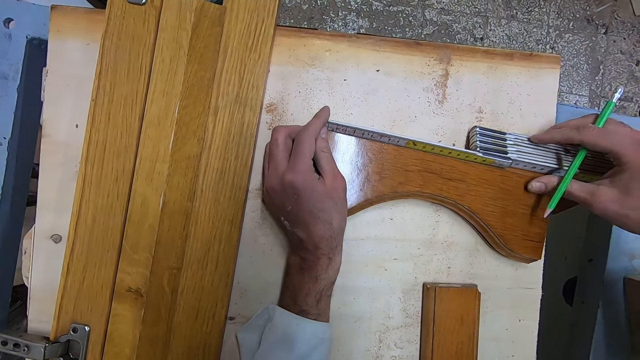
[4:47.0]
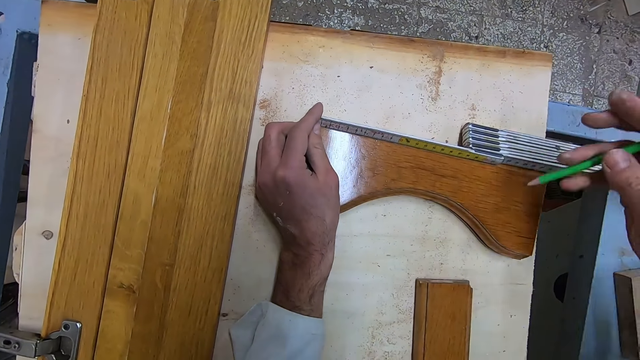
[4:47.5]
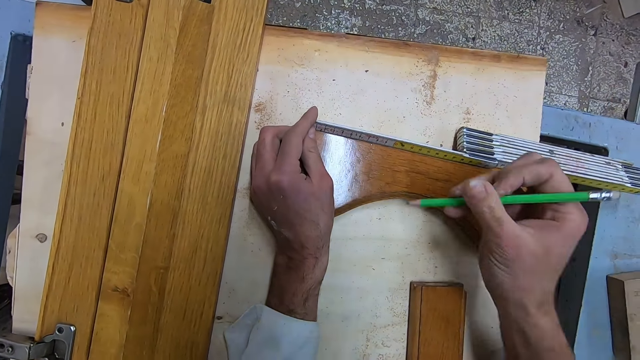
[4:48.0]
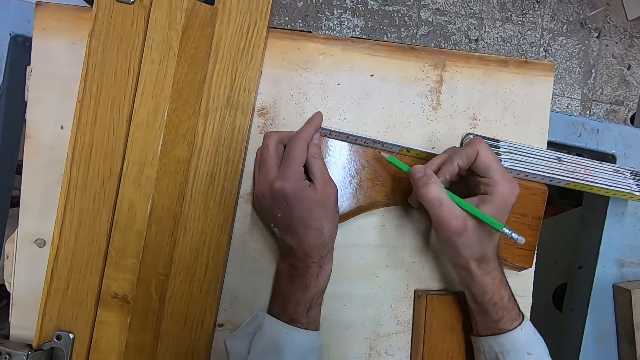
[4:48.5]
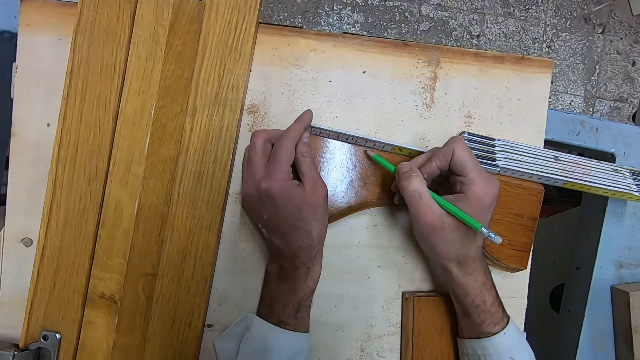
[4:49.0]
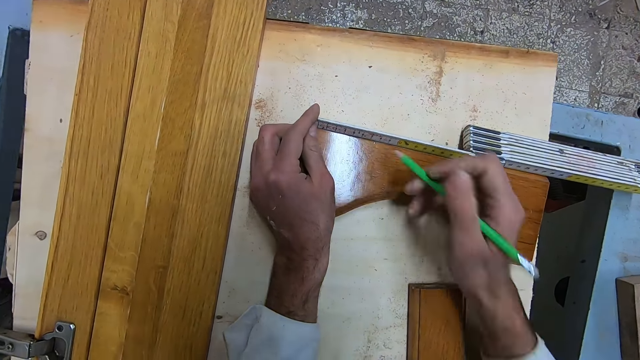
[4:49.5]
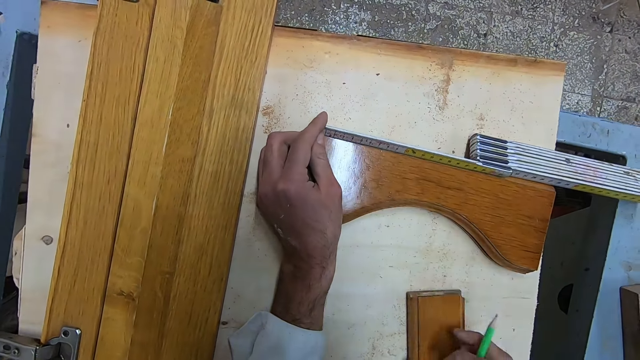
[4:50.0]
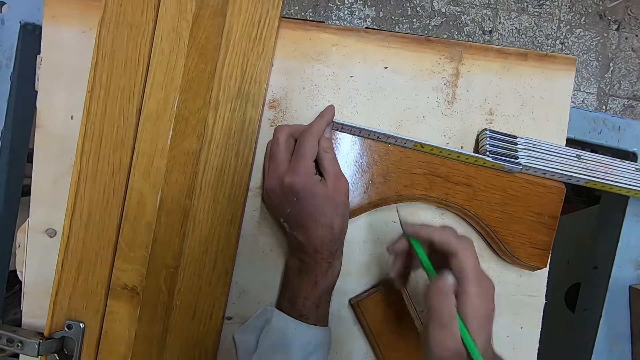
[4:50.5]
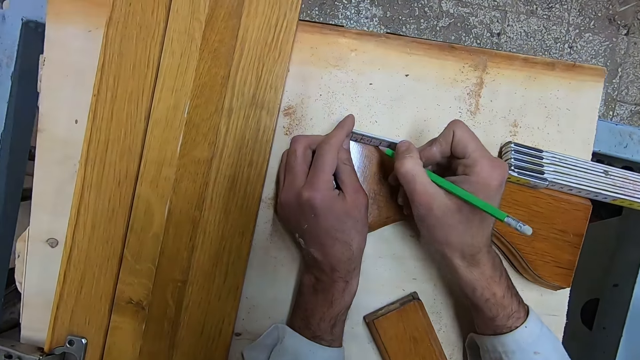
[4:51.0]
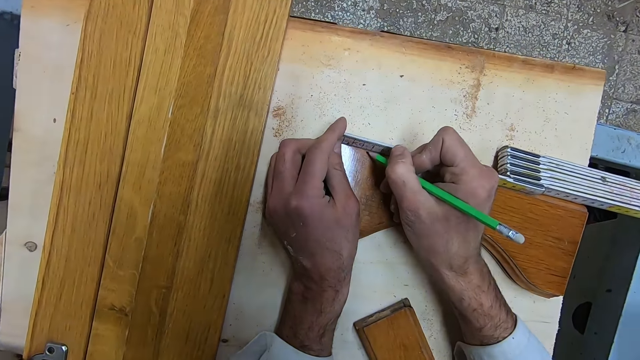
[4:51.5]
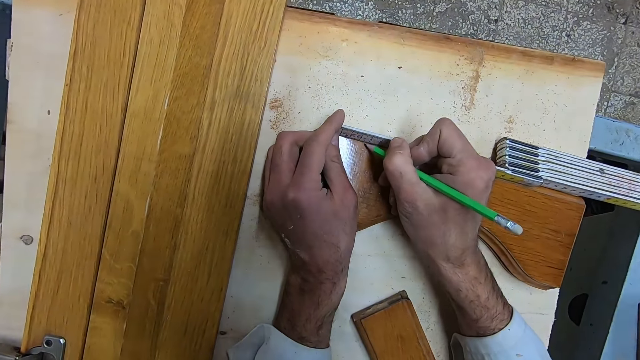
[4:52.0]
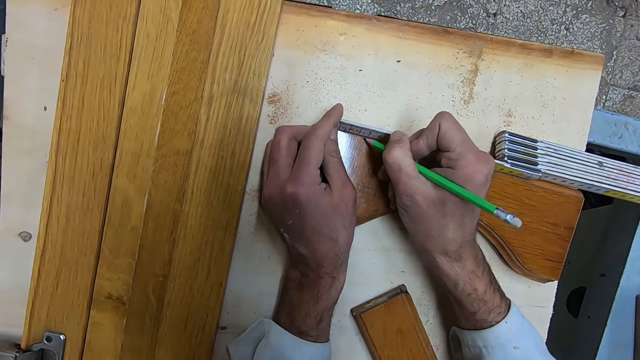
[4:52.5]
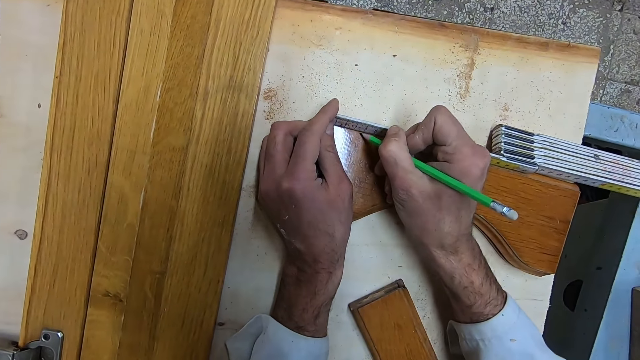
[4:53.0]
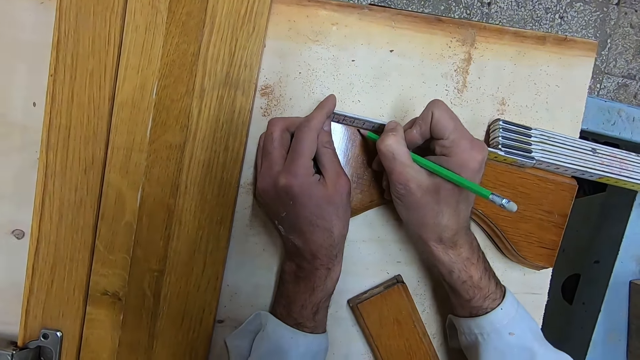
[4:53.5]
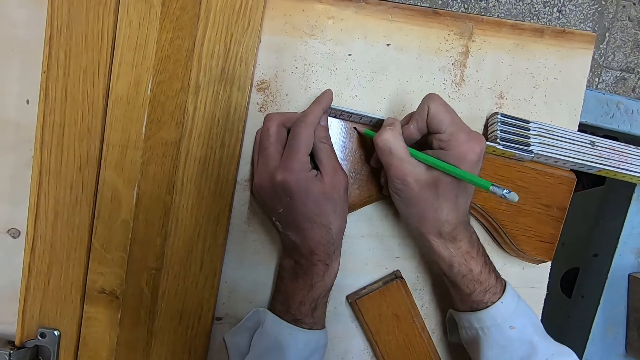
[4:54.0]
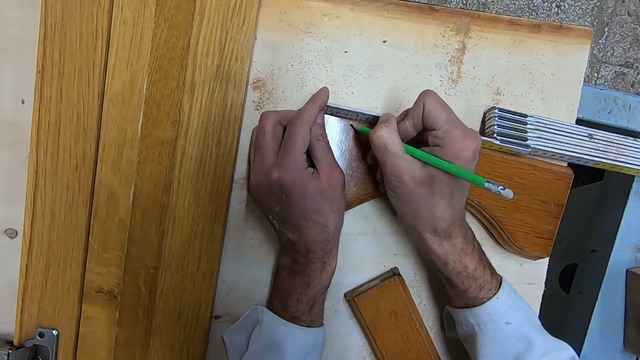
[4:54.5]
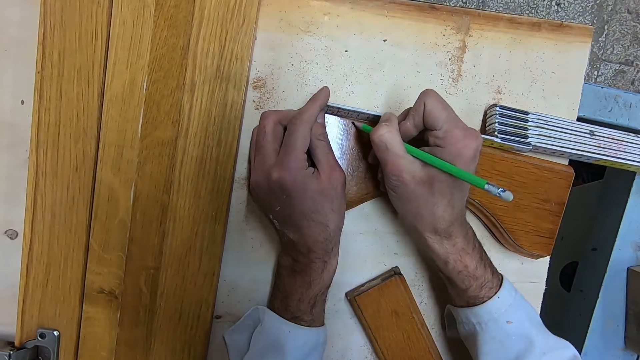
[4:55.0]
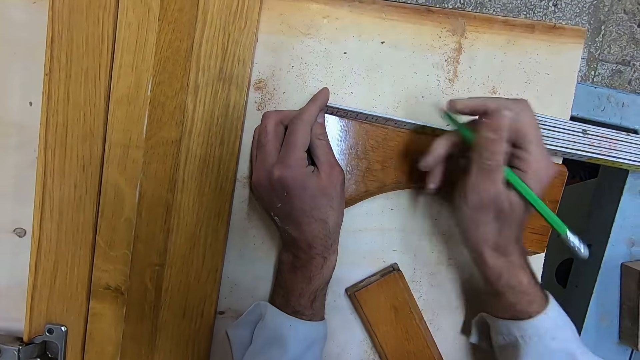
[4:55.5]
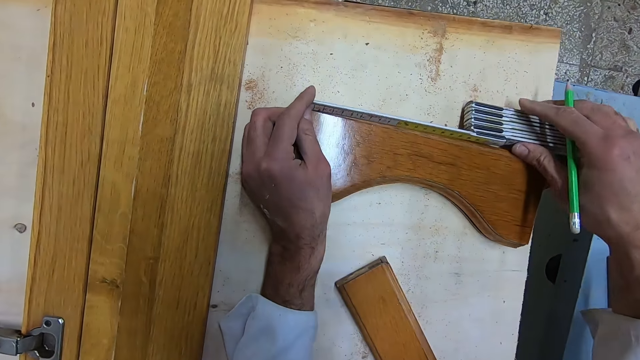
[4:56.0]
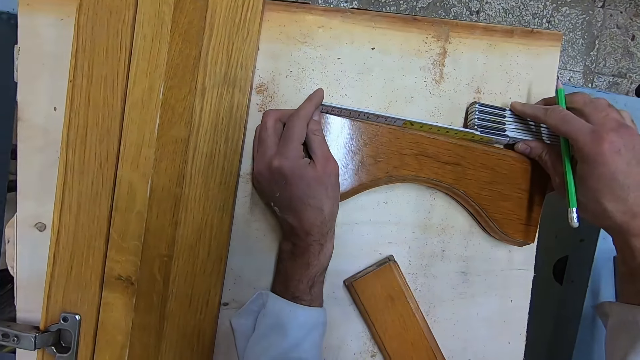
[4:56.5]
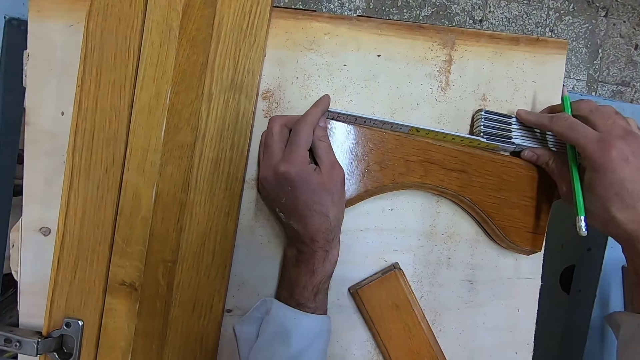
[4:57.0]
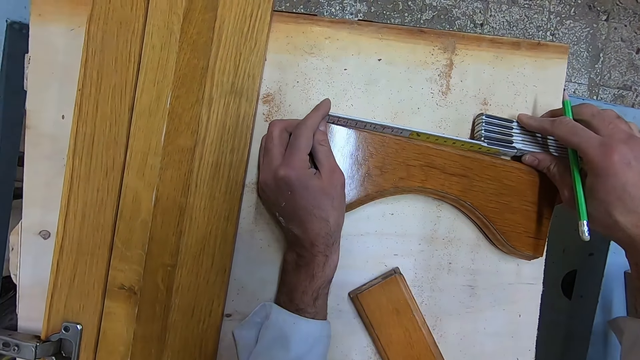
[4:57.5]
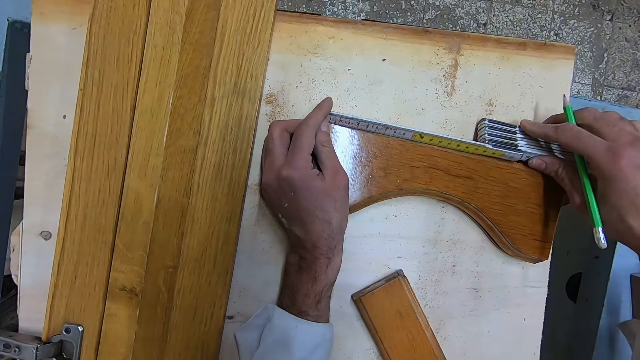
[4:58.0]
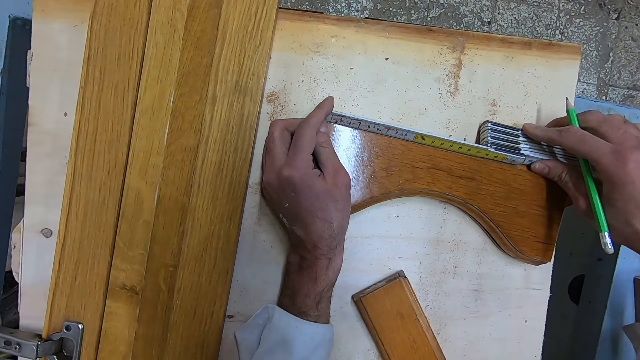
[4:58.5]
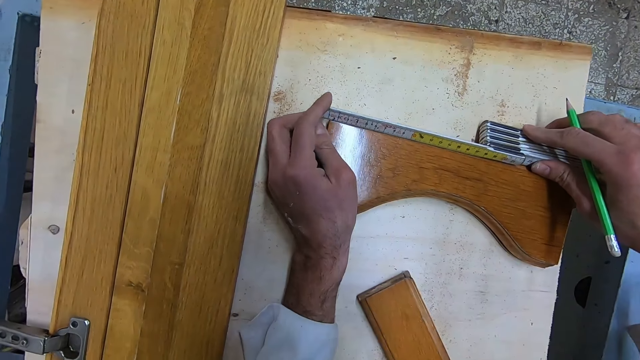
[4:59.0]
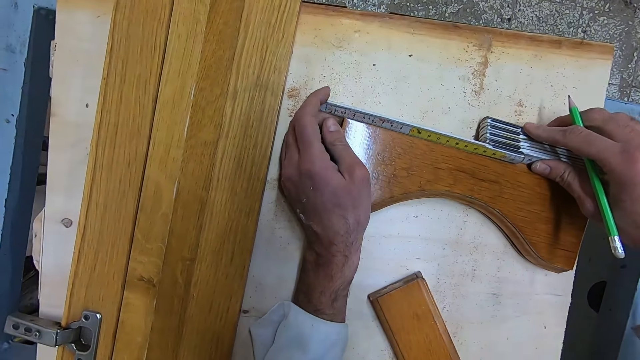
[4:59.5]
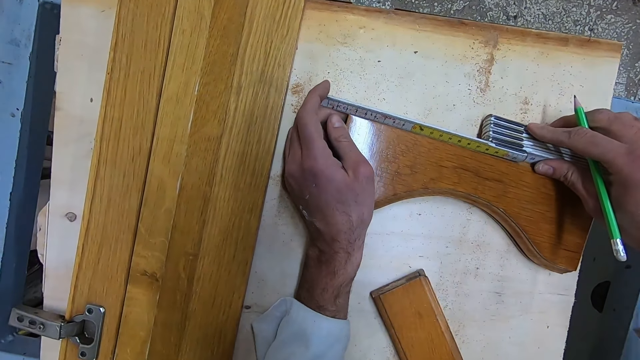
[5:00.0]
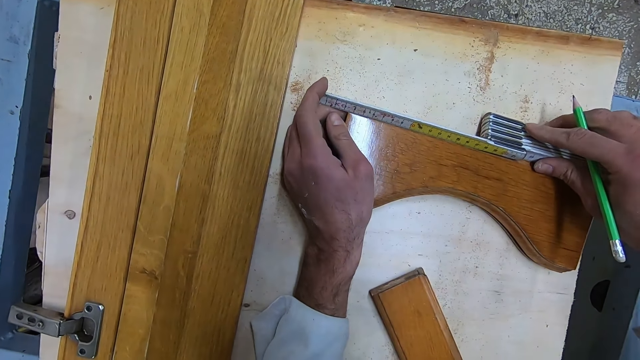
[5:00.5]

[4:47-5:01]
The camera wearer marks the wooden piece with the pencil. They move a wooden piece on the table. They mark the wooden piece with the pencil. They adjust the ruler on the wooden piece.

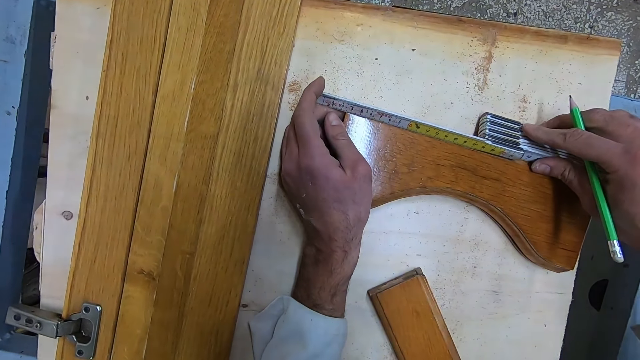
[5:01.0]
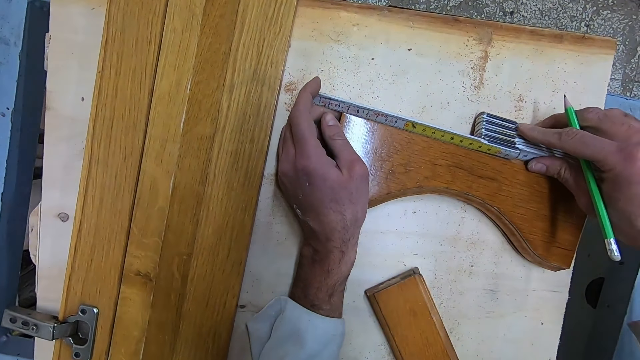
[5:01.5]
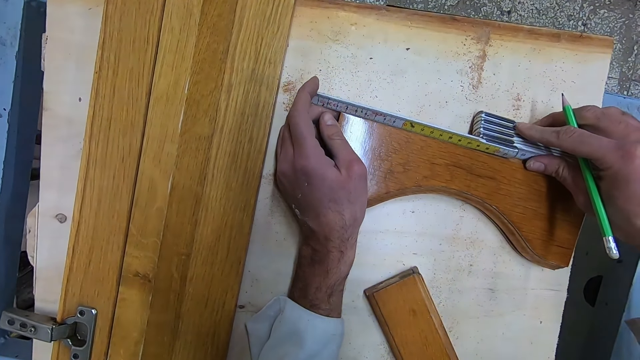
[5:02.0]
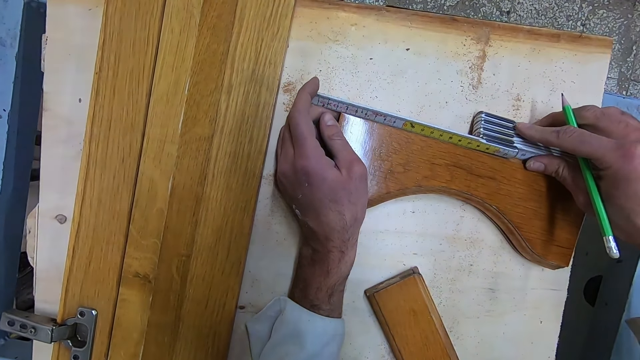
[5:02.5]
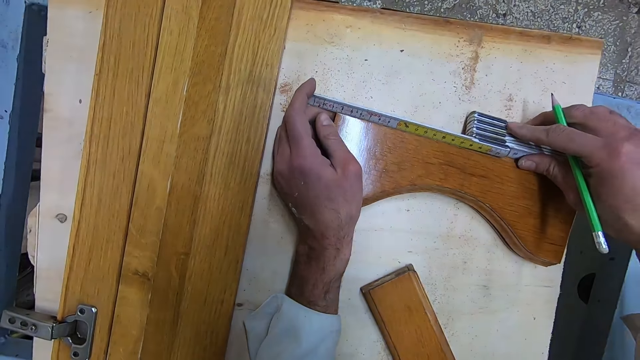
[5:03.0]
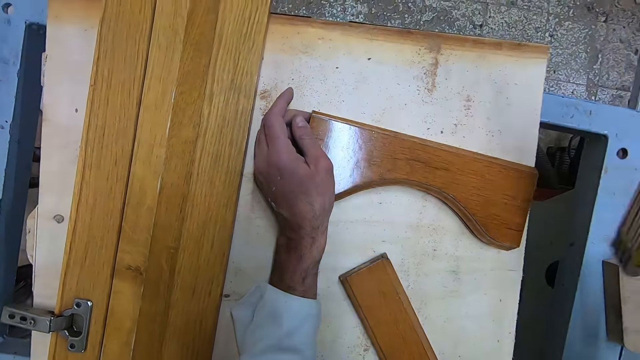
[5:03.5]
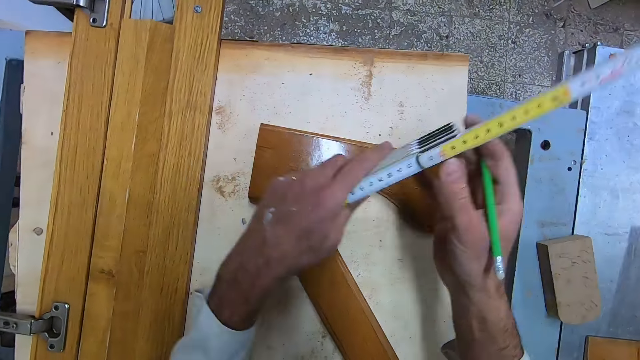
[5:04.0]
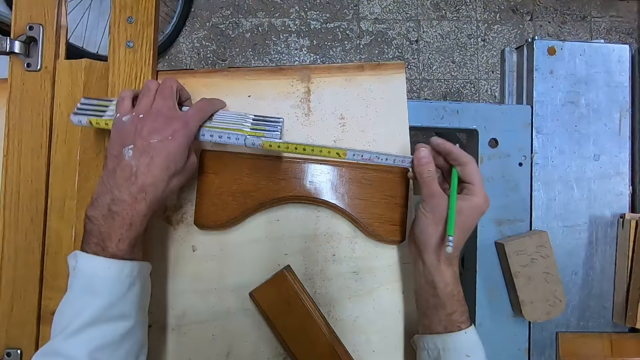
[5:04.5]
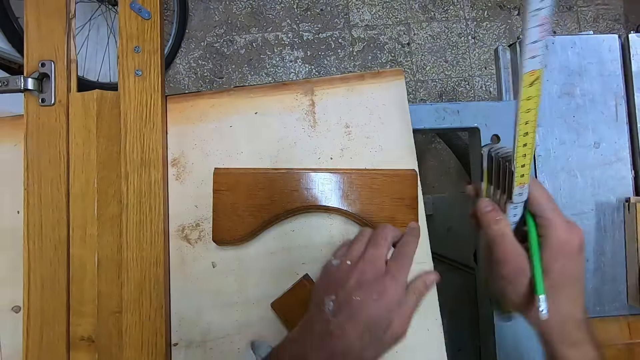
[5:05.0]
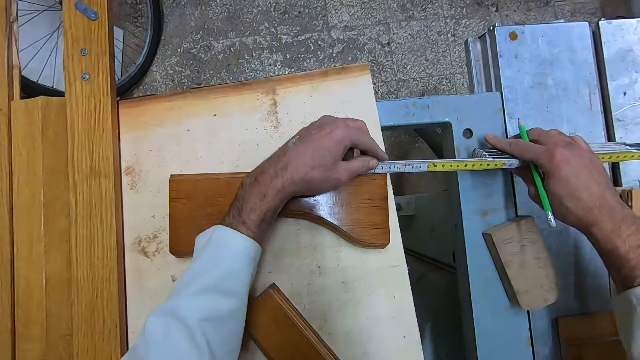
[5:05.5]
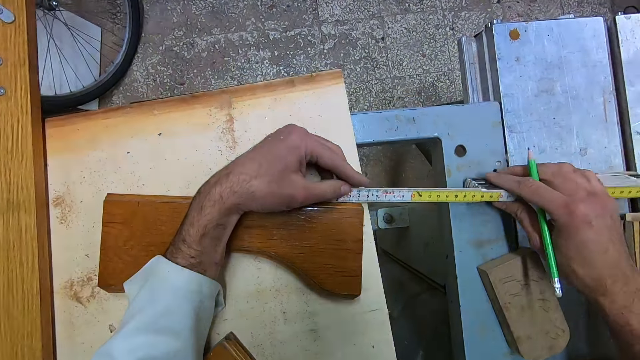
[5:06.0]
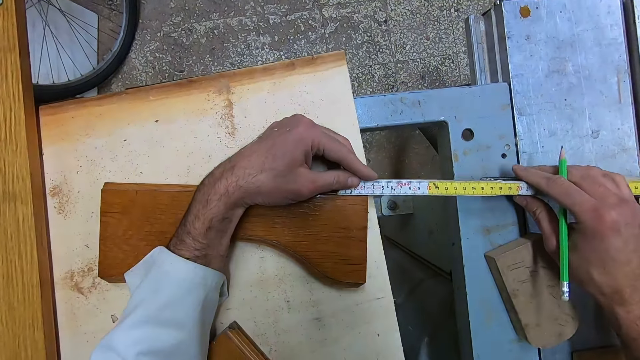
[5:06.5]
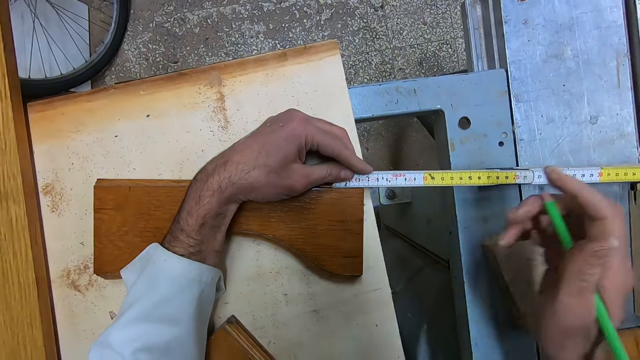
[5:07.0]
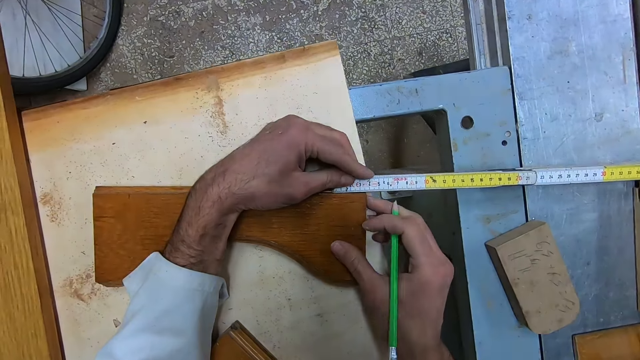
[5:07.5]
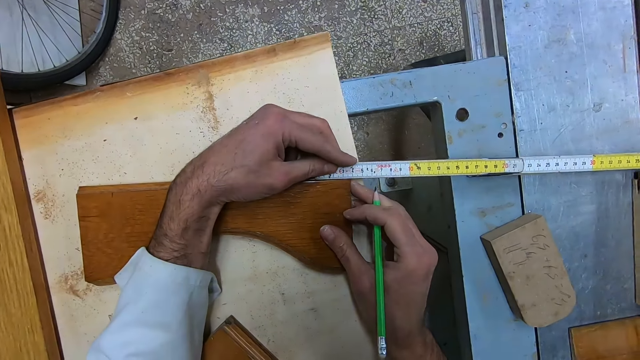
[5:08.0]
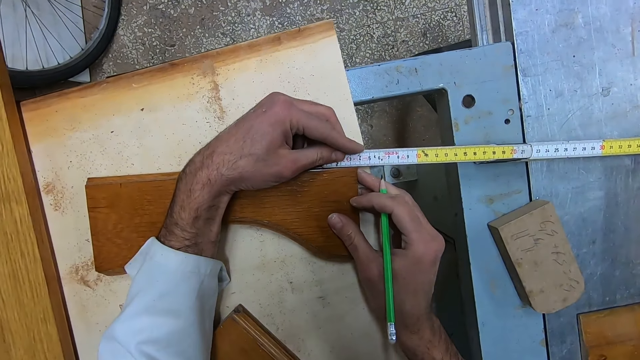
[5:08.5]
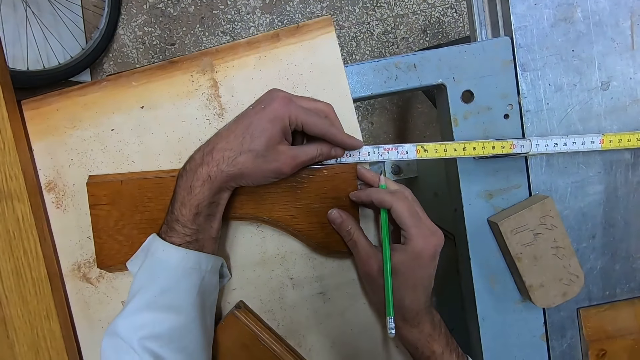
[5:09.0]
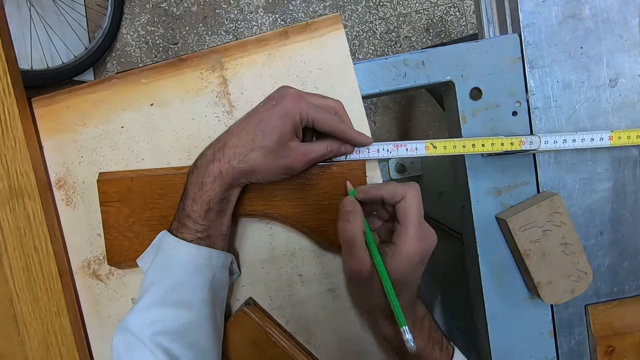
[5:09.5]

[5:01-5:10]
The camera wearer removes the ruler from the wooden piece. They turn the ruler around. They turn the ruler. They measure the wooden piece with the ruler. They set the wooden piece.
